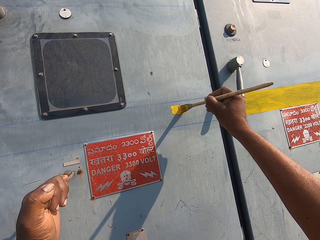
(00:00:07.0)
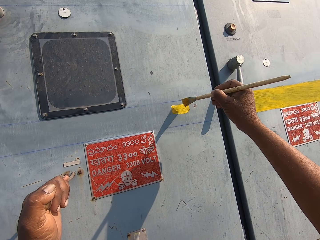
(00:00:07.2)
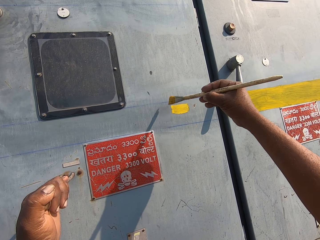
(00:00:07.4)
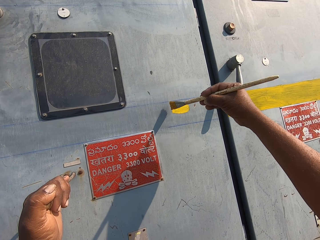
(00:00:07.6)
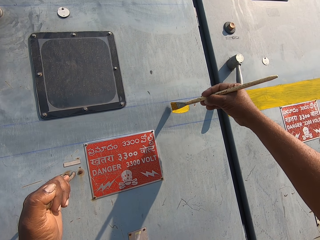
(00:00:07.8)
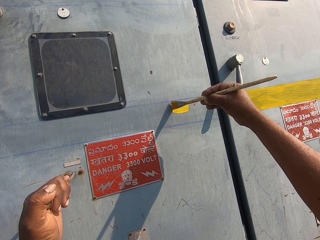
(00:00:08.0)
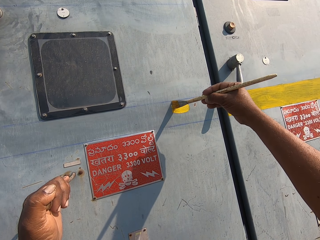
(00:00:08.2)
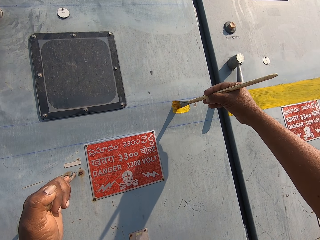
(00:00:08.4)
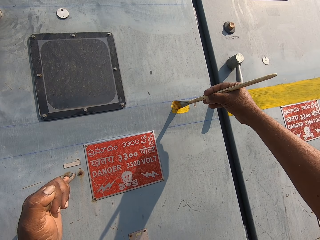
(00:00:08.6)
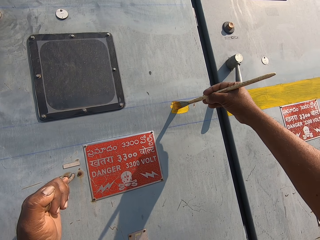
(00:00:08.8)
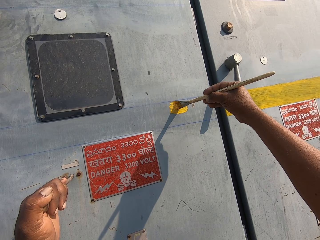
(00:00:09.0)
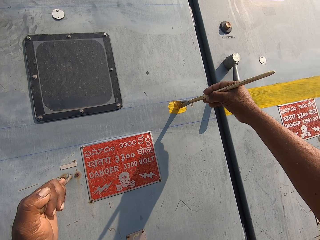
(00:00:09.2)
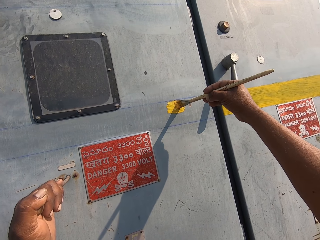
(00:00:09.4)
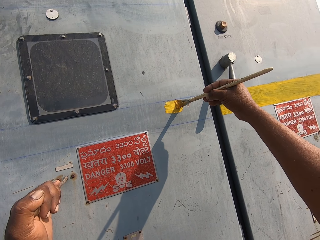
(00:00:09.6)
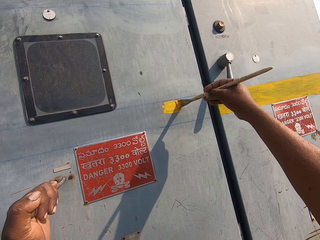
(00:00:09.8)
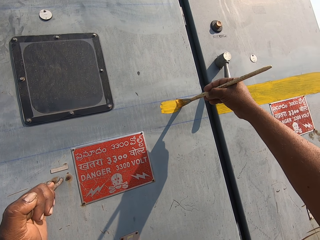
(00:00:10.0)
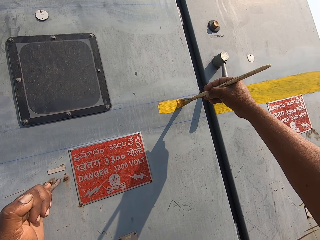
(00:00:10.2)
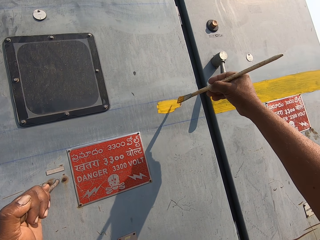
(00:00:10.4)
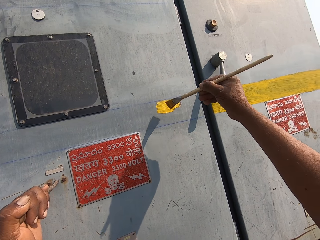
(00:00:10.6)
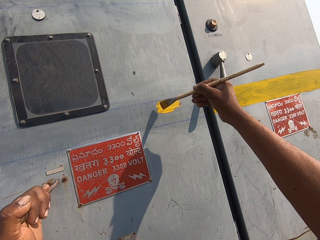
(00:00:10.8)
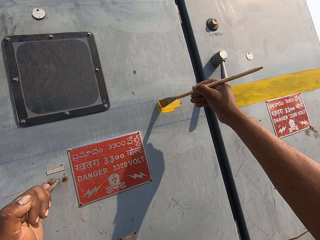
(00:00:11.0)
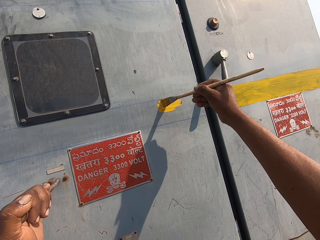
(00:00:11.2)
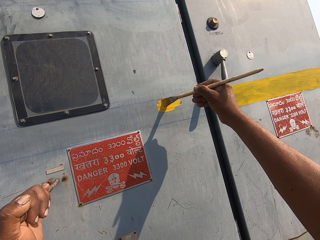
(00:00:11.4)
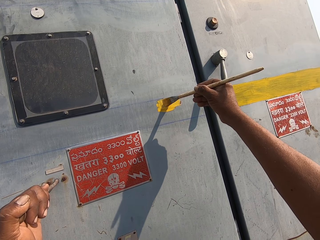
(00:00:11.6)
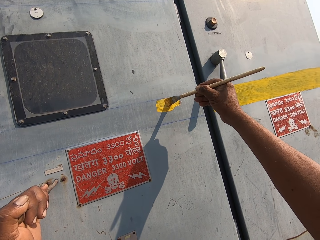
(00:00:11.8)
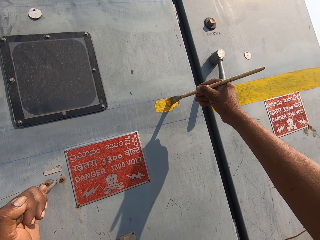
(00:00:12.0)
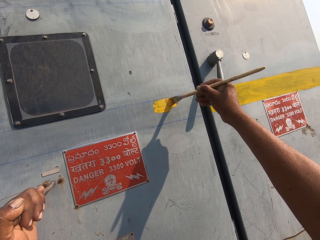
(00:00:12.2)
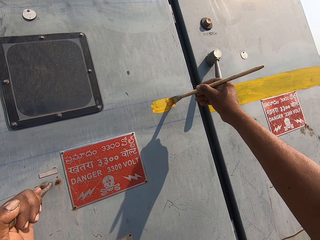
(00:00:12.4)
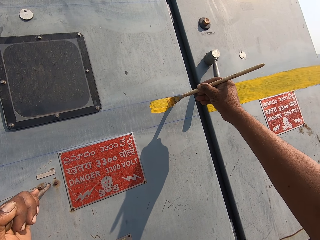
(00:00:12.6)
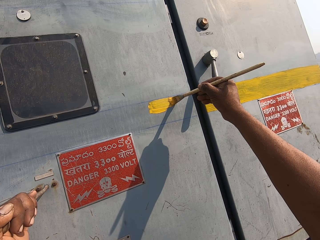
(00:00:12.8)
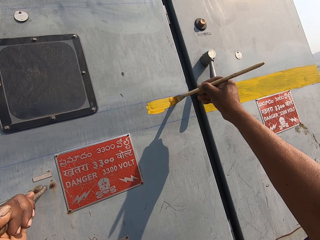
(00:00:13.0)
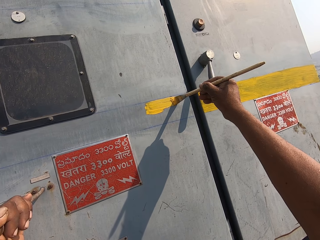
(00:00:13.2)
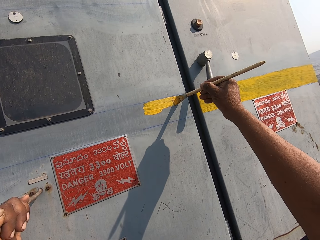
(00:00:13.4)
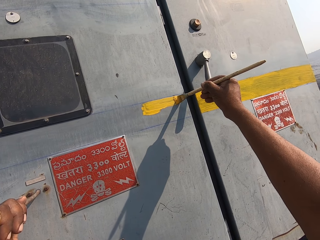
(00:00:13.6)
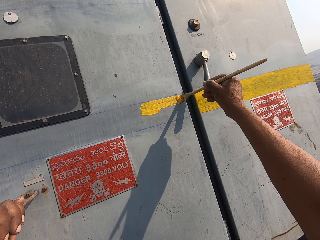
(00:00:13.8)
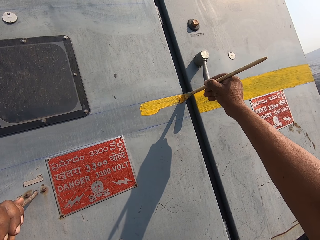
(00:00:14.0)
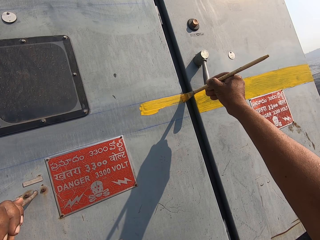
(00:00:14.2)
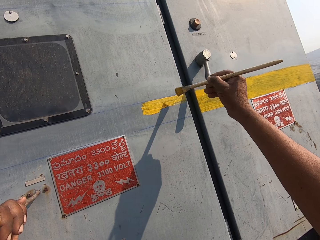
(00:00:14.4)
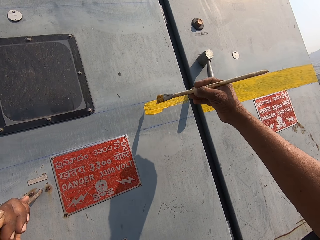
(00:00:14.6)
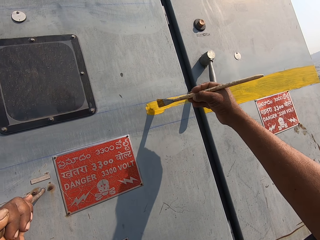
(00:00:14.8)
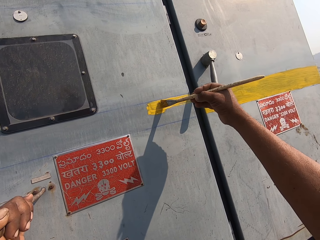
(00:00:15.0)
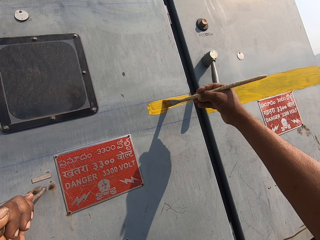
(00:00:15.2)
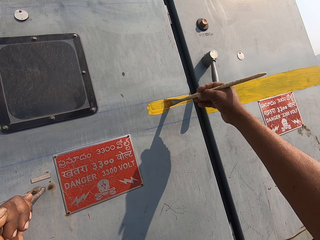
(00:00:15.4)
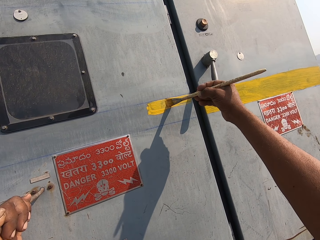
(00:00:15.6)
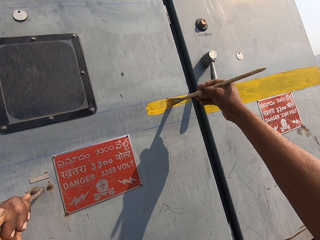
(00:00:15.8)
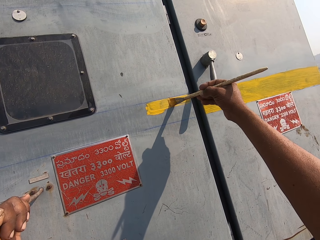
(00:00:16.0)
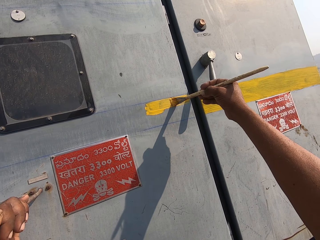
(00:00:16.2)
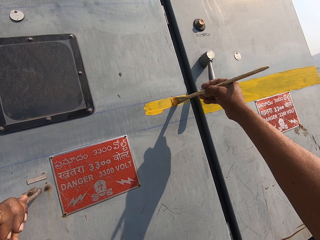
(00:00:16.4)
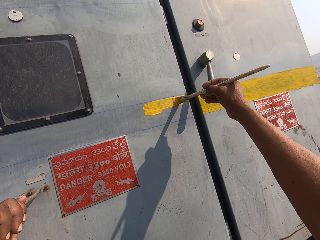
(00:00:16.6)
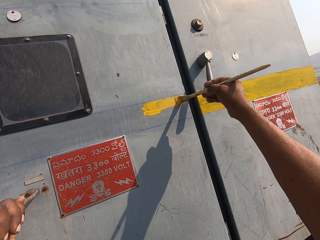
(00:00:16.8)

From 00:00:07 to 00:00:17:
The camera wearer paints the iron wall with a painting brush.

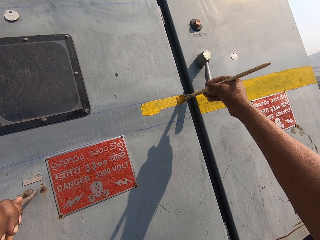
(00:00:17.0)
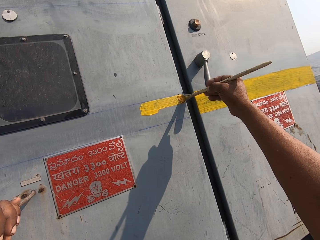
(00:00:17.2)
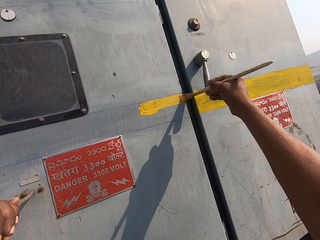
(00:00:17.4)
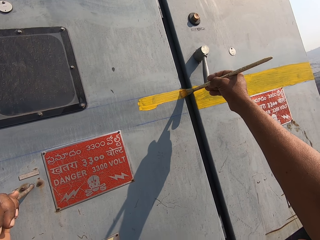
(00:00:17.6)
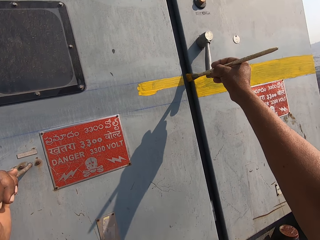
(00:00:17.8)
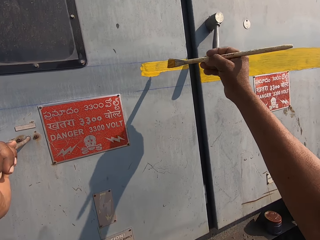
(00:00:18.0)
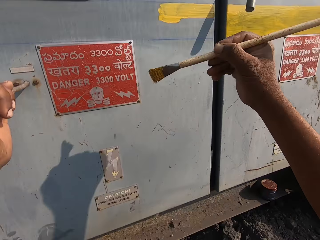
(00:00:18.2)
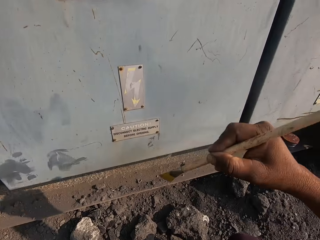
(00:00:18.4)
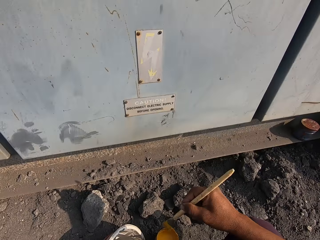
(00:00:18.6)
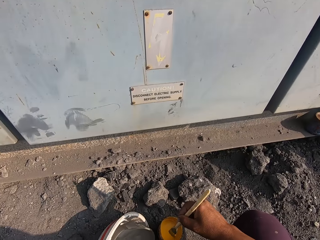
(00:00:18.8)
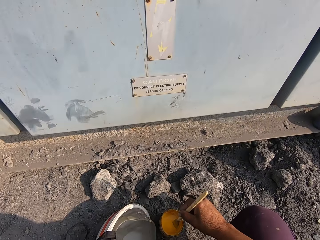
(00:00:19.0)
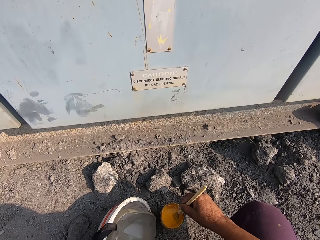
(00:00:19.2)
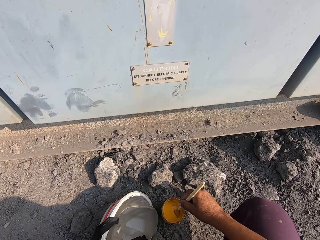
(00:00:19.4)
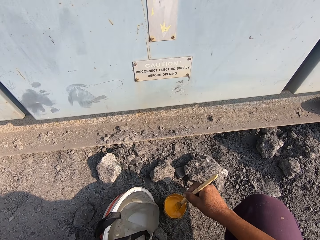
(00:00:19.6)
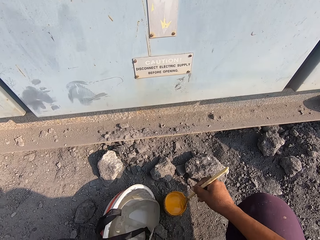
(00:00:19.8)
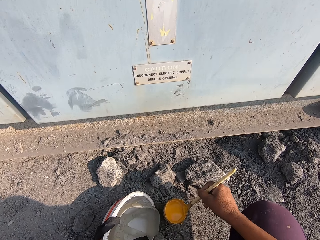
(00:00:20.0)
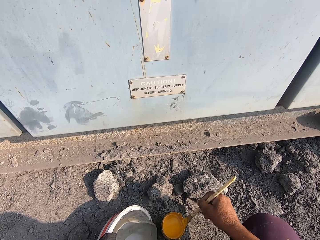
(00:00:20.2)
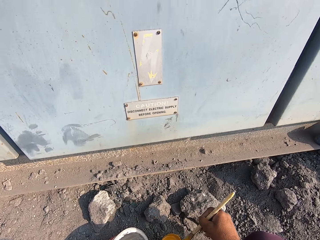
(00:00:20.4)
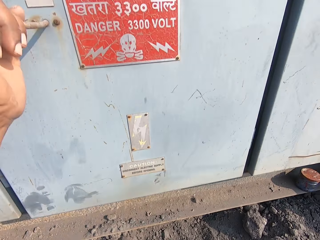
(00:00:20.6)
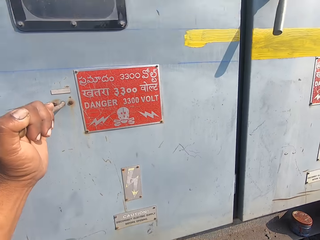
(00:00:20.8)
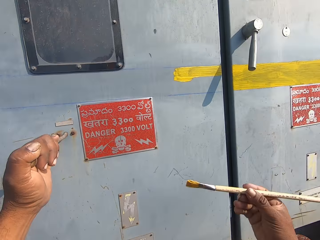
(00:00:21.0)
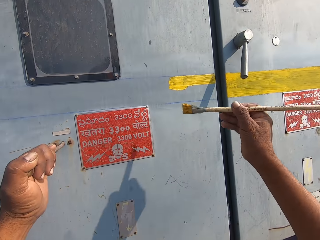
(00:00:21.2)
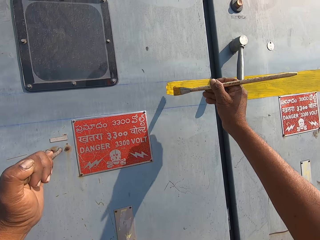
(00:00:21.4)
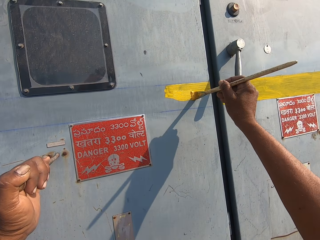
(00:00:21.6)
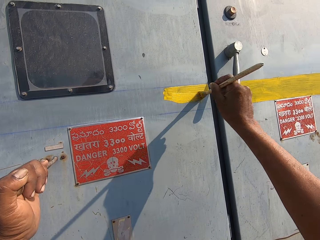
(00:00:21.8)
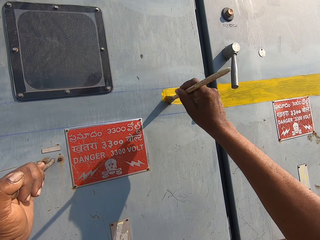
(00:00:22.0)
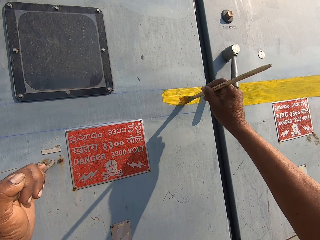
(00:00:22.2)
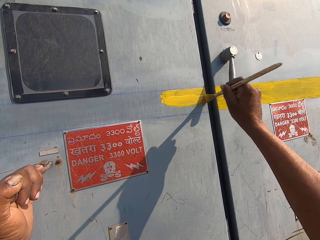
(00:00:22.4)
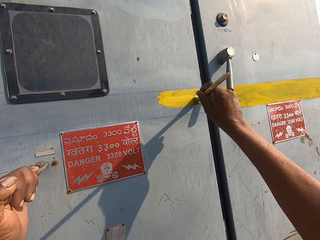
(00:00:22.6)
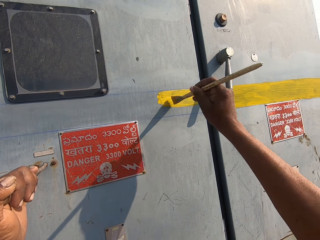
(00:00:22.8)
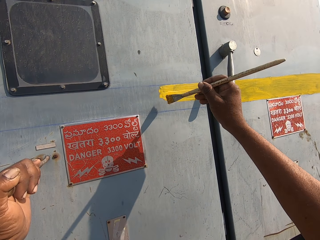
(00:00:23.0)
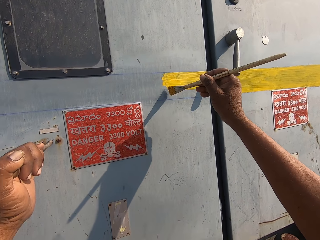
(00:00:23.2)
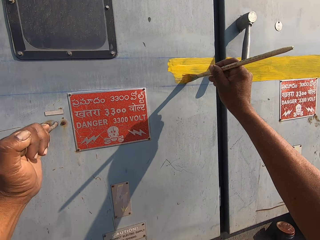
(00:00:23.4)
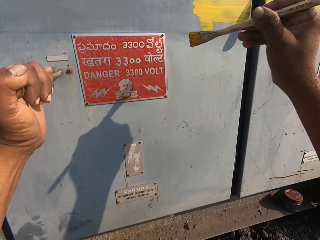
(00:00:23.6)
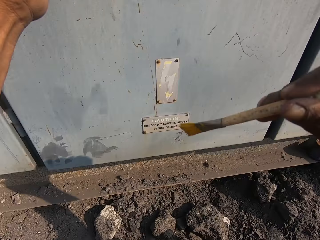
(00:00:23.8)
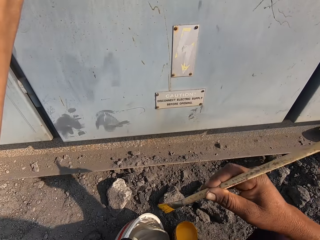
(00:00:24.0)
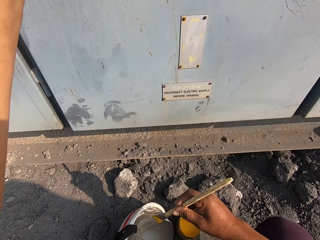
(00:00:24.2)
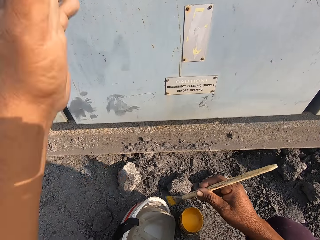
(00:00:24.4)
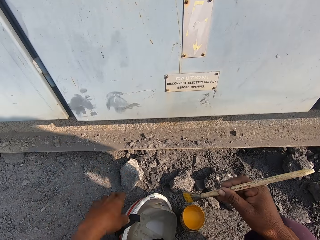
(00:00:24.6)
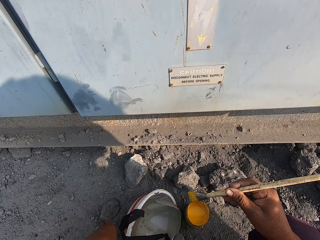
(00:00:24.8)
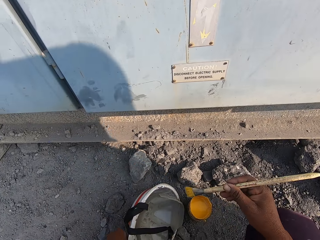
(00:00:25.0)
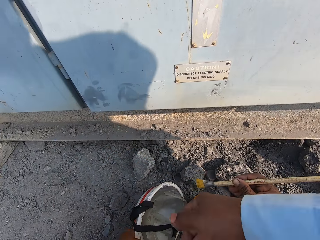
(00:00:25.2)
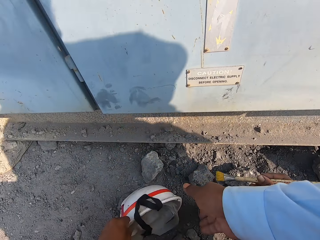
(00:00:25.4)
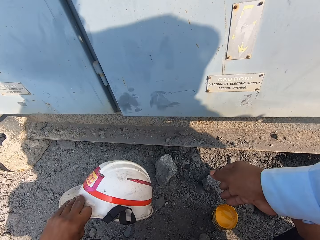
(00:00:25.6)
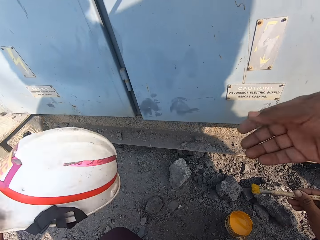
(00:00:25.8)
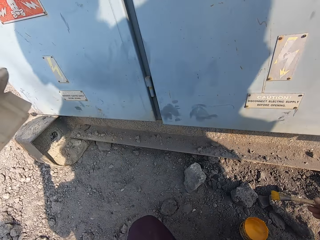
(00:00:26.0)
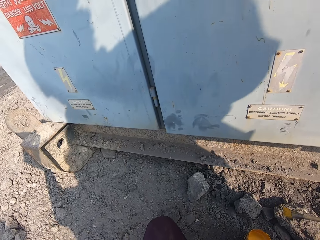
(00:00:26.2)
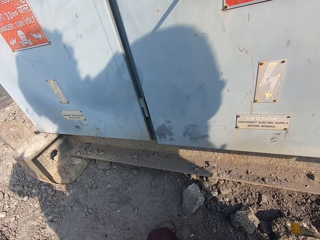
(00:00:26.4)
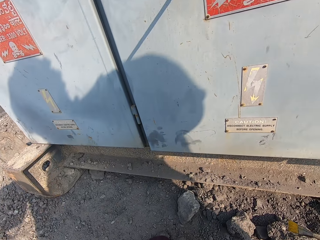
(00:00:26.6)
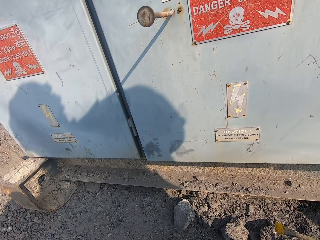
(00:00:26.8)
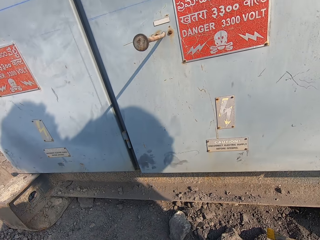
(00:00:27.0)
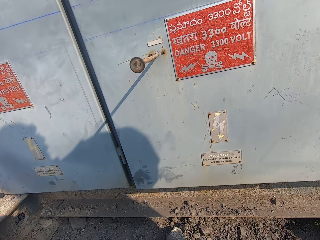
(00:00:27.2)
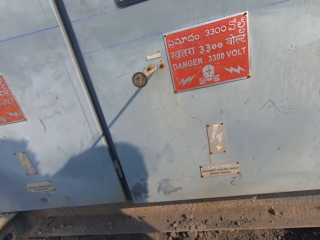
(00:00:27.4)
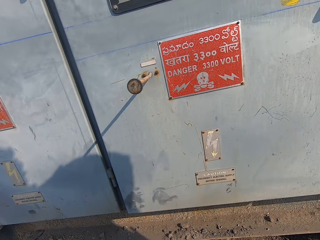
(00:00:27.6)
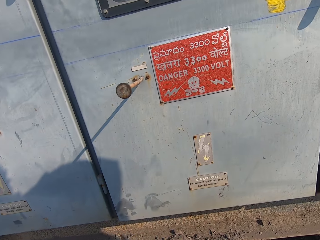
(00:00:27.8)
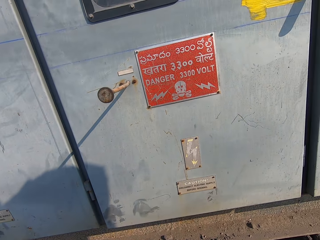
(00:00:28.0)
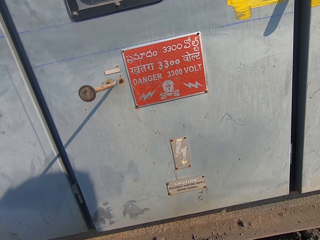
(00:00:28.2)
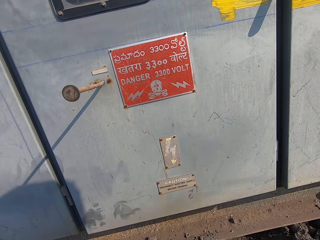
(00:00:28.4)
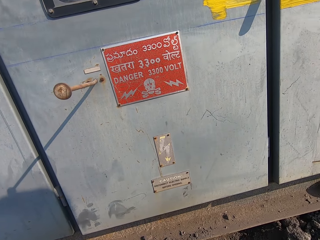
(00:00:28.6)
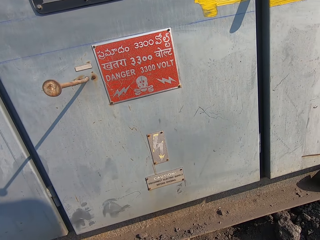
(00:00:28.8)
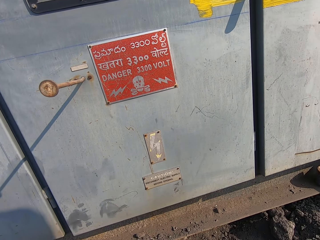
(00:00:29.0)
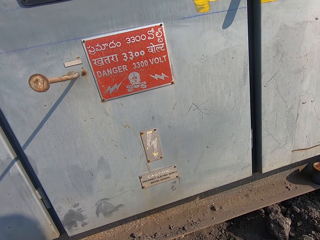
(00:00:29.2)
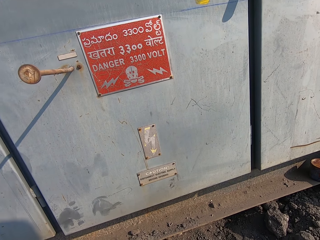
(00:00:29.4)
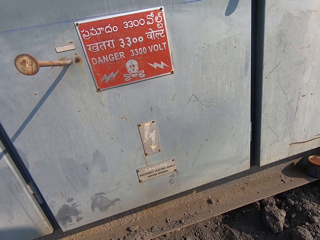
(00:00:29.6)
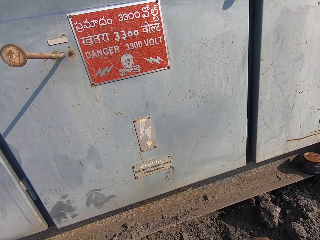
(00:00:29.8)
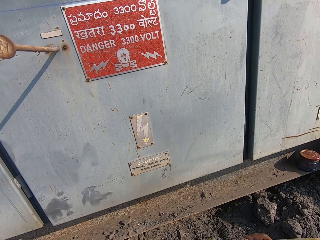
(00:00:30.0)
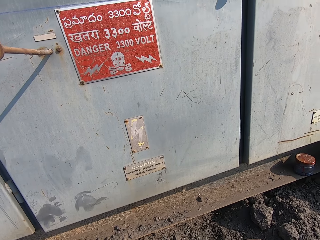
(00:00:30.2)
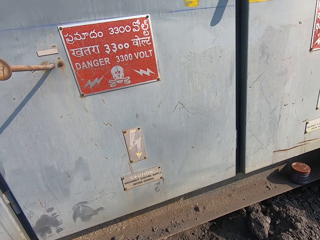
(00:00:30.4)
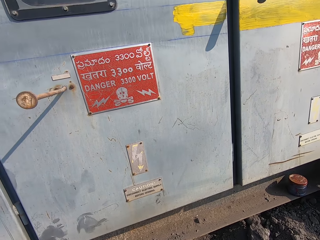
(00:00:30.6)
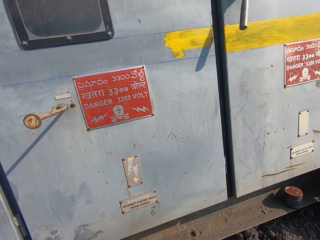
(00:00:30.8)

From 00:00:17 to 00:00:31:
The camera wearer dips the painting brush in the paint. He paints the iron wall with the painting brush. He converses with a man. He picks a helmet with his left hand. He puts on the hat.
